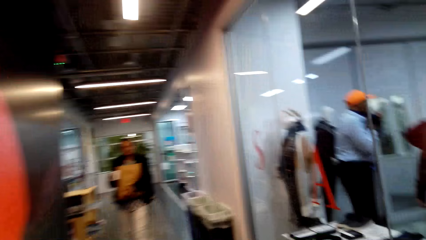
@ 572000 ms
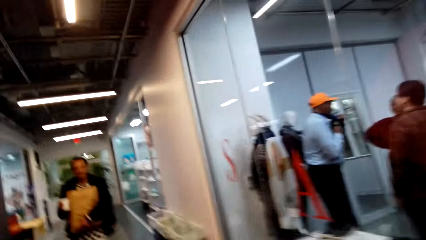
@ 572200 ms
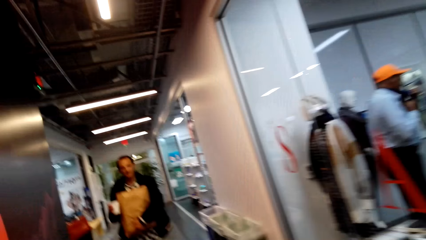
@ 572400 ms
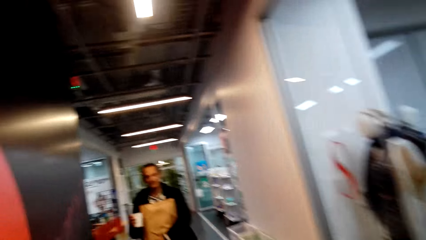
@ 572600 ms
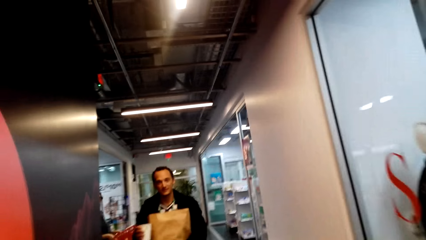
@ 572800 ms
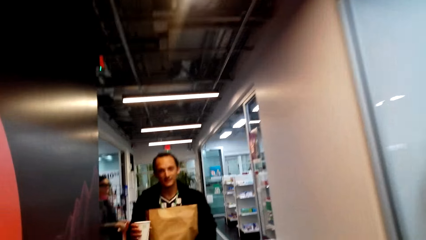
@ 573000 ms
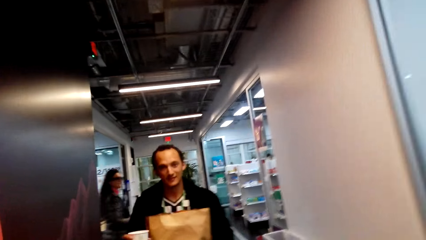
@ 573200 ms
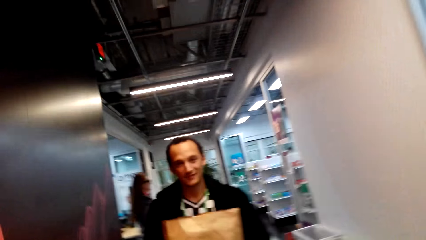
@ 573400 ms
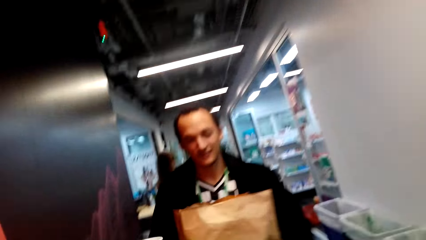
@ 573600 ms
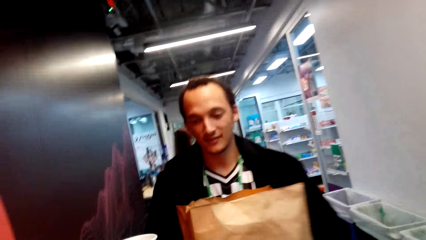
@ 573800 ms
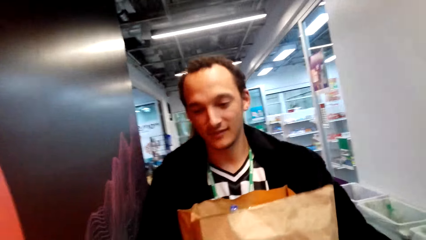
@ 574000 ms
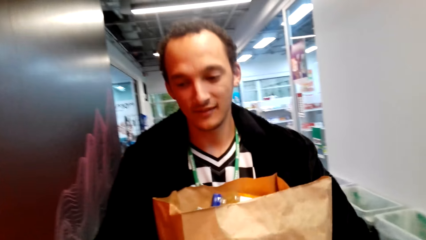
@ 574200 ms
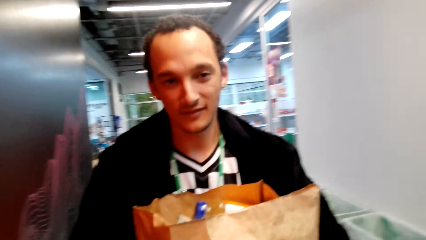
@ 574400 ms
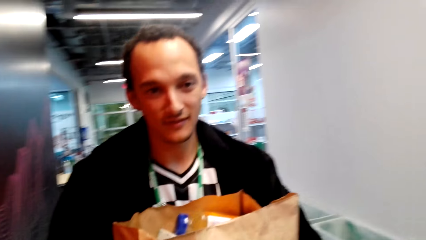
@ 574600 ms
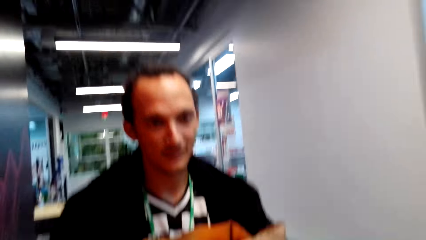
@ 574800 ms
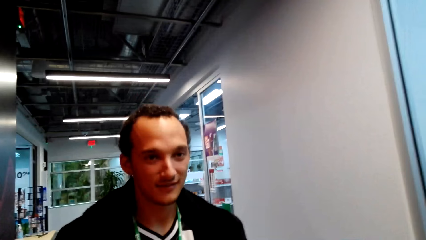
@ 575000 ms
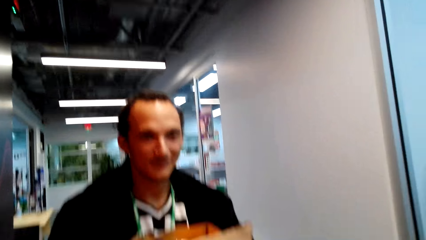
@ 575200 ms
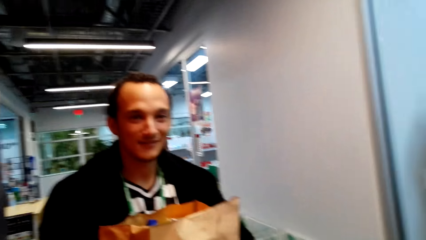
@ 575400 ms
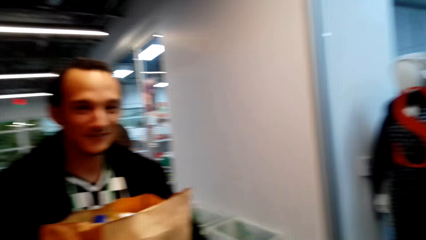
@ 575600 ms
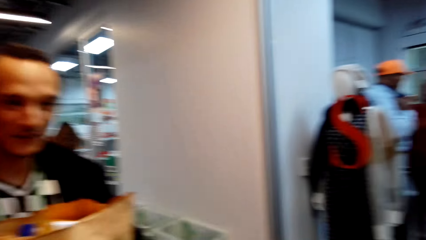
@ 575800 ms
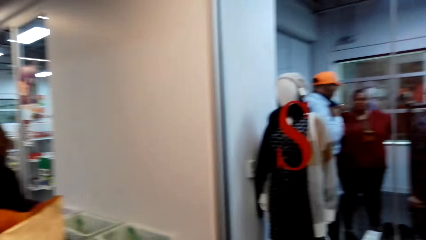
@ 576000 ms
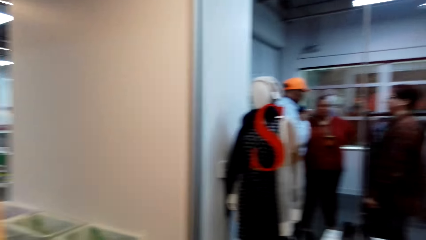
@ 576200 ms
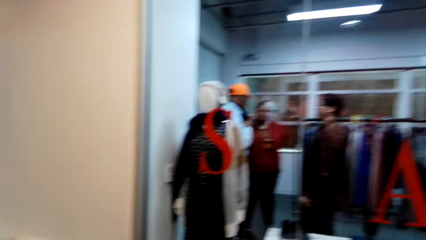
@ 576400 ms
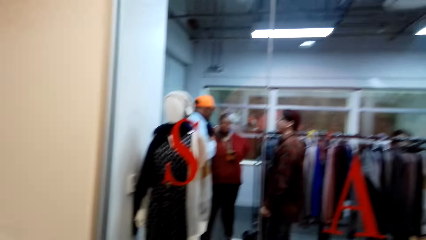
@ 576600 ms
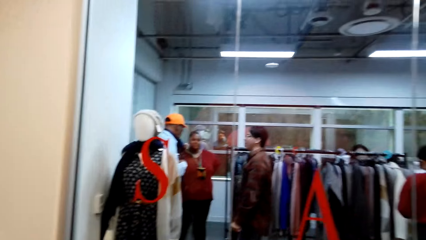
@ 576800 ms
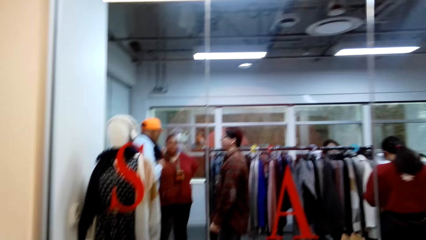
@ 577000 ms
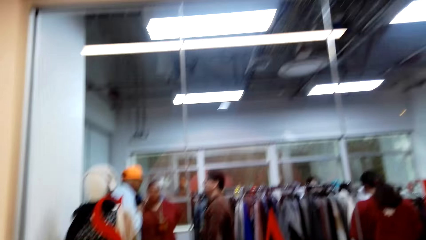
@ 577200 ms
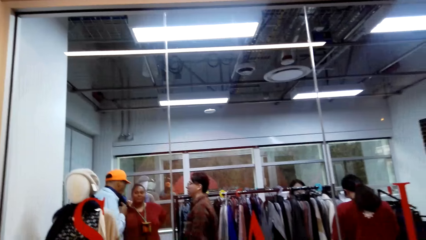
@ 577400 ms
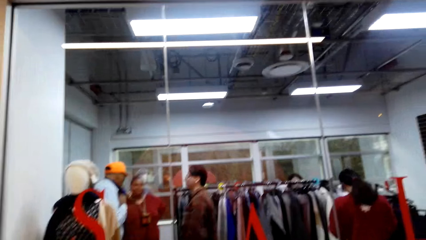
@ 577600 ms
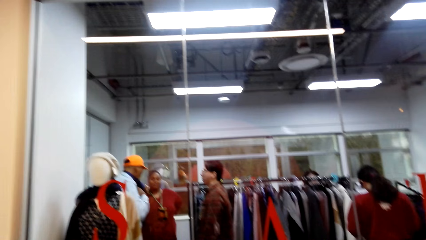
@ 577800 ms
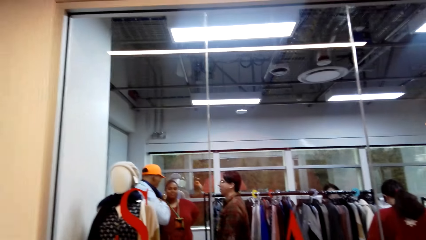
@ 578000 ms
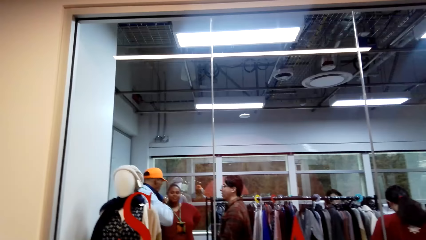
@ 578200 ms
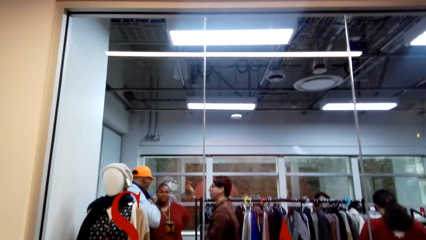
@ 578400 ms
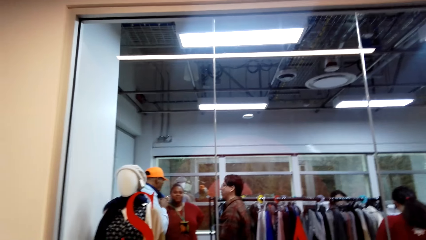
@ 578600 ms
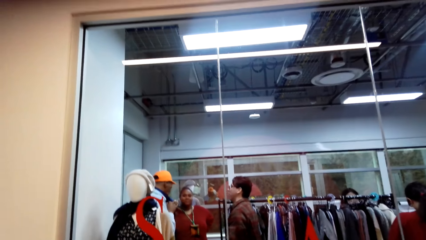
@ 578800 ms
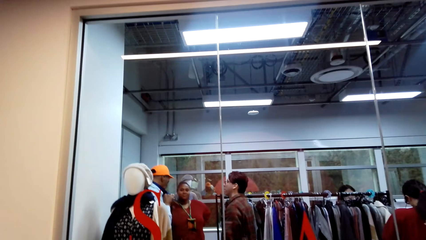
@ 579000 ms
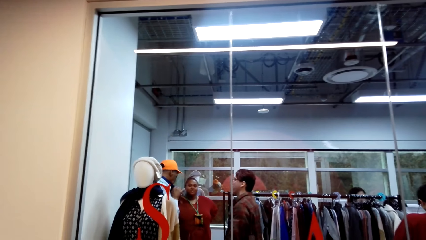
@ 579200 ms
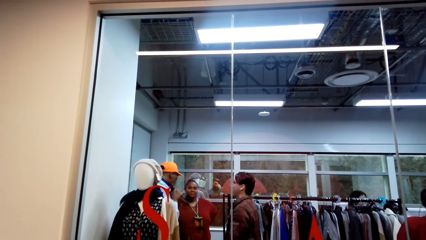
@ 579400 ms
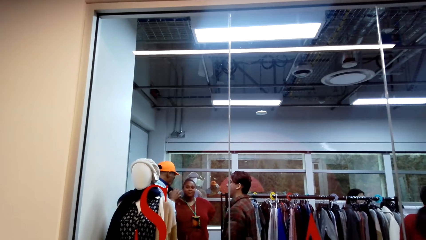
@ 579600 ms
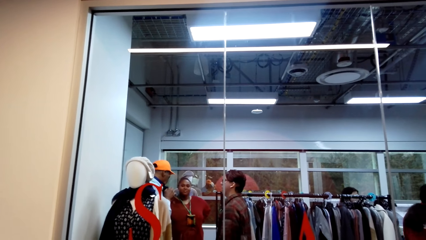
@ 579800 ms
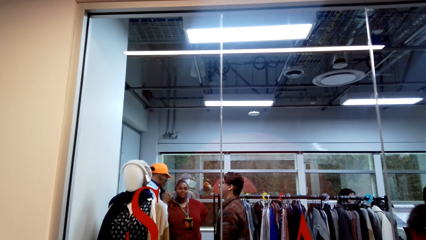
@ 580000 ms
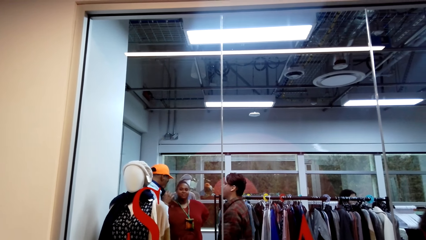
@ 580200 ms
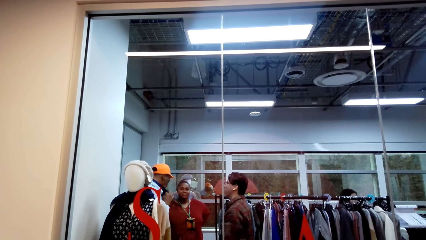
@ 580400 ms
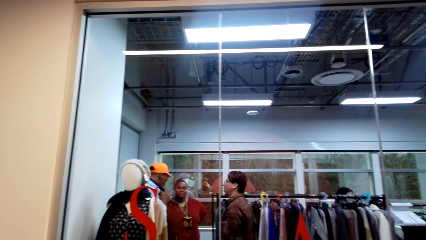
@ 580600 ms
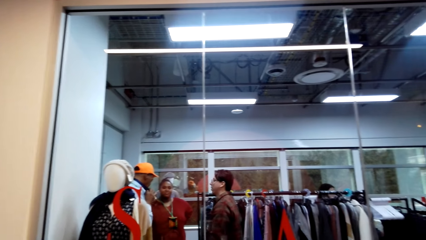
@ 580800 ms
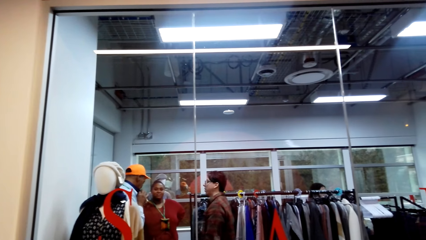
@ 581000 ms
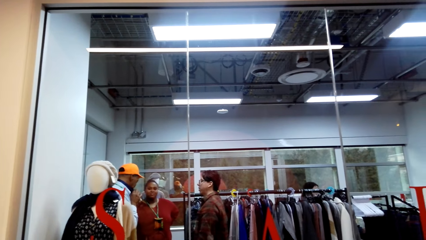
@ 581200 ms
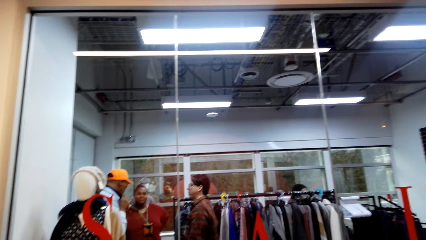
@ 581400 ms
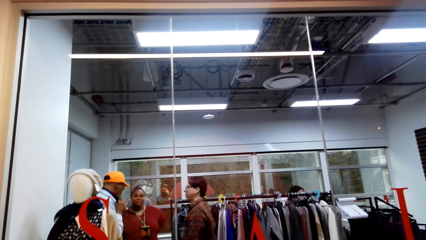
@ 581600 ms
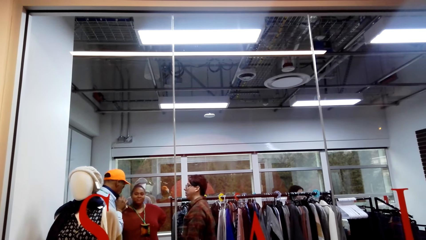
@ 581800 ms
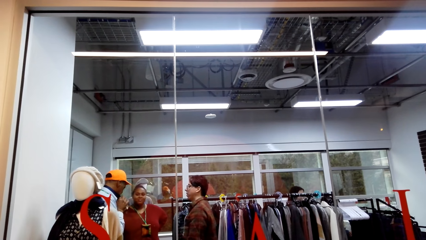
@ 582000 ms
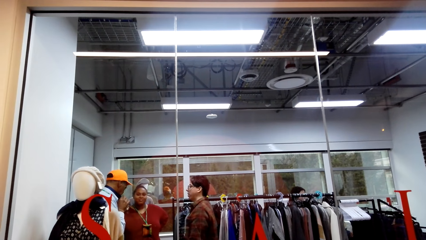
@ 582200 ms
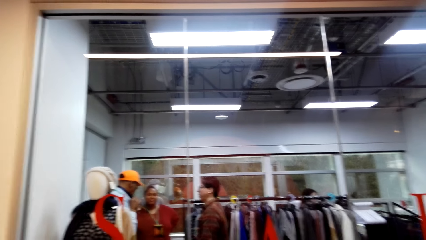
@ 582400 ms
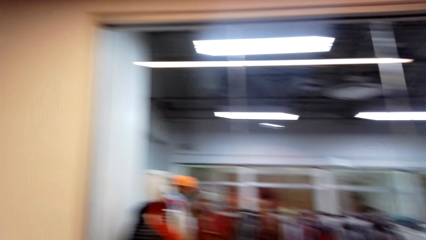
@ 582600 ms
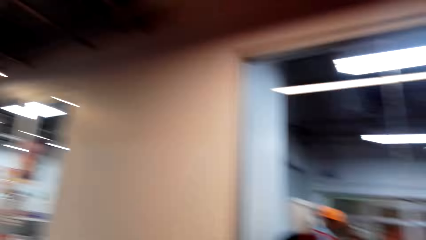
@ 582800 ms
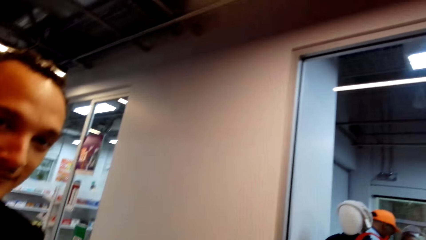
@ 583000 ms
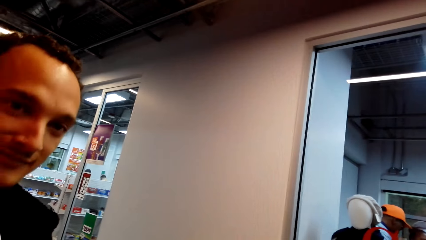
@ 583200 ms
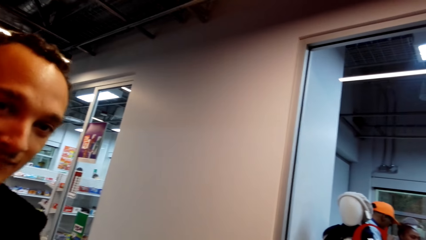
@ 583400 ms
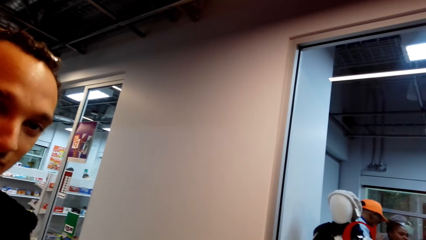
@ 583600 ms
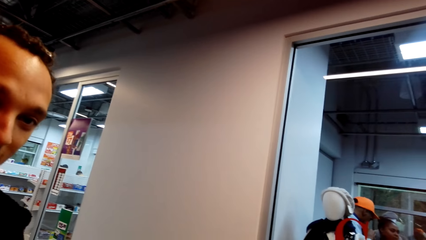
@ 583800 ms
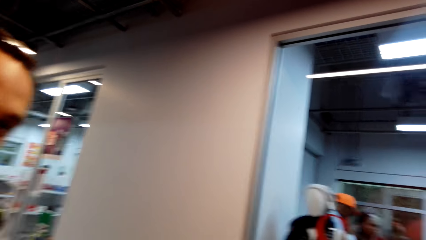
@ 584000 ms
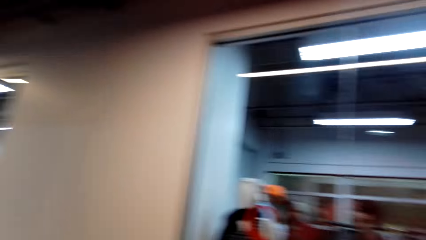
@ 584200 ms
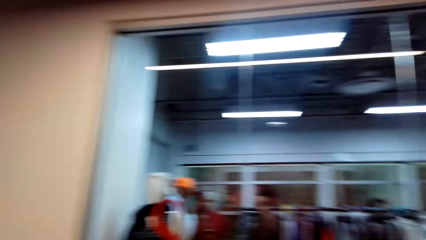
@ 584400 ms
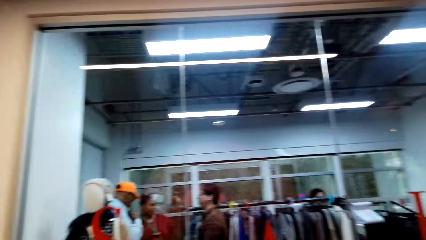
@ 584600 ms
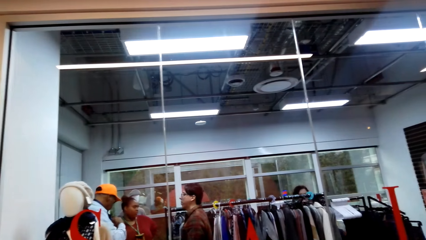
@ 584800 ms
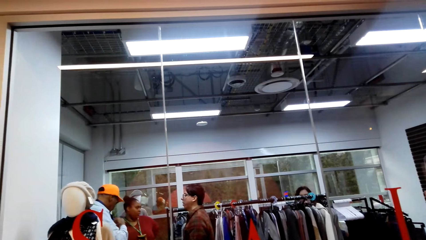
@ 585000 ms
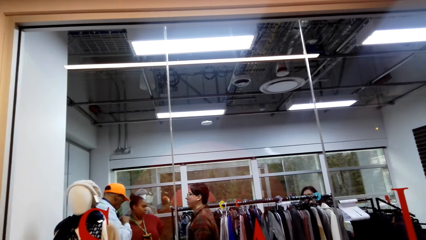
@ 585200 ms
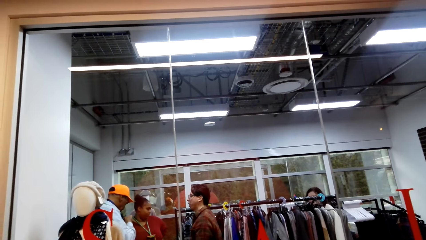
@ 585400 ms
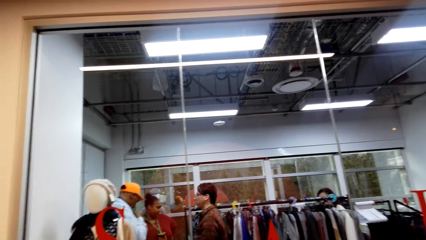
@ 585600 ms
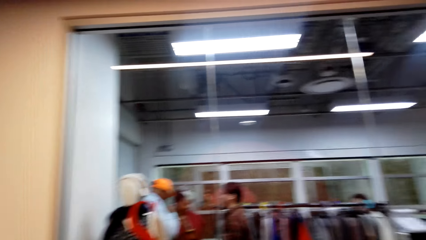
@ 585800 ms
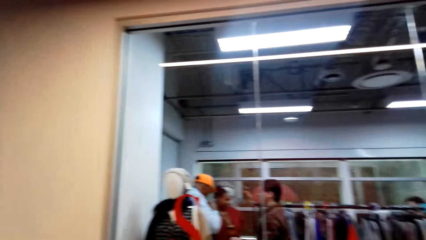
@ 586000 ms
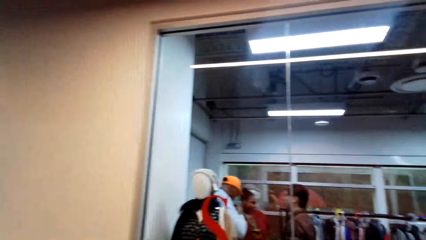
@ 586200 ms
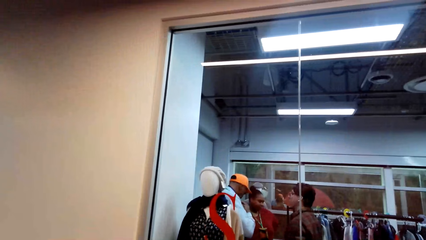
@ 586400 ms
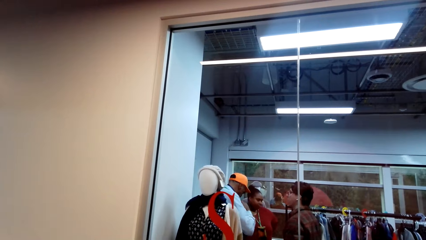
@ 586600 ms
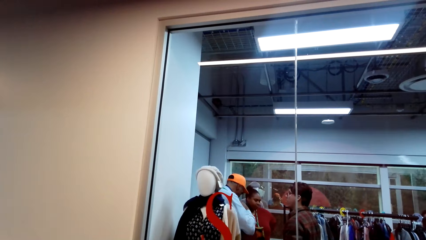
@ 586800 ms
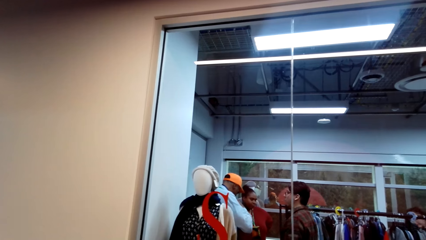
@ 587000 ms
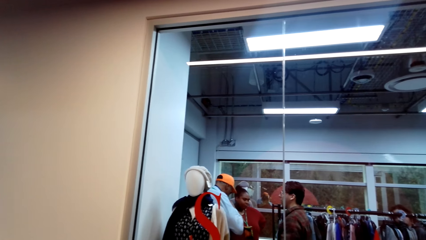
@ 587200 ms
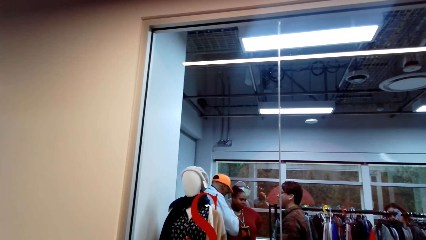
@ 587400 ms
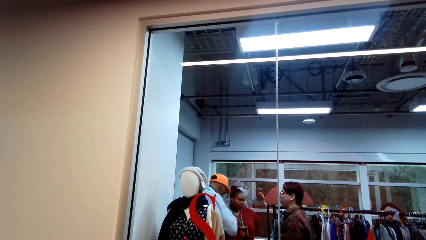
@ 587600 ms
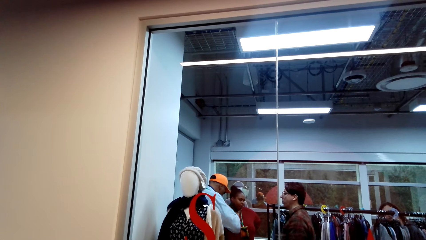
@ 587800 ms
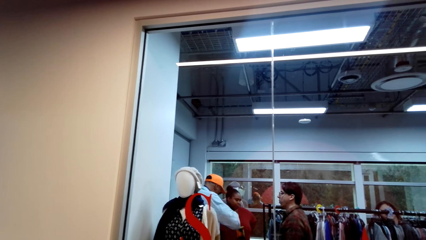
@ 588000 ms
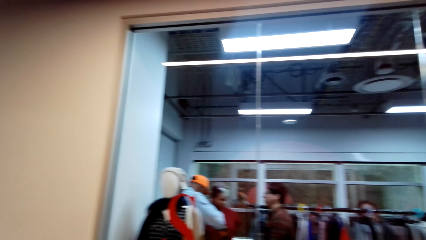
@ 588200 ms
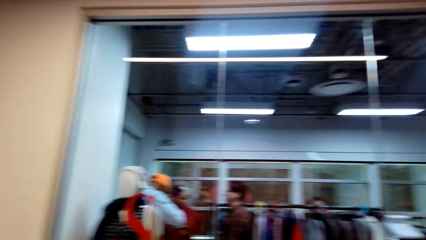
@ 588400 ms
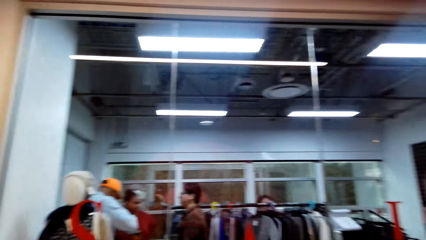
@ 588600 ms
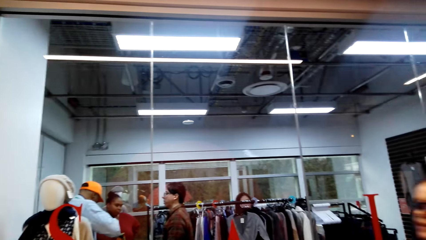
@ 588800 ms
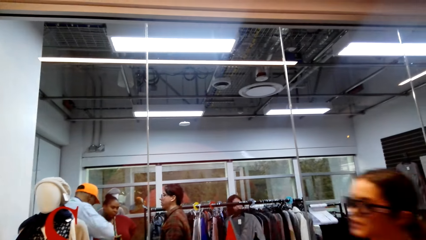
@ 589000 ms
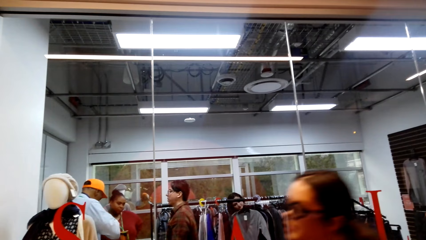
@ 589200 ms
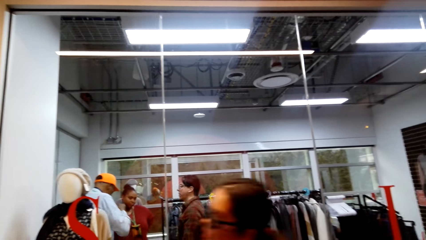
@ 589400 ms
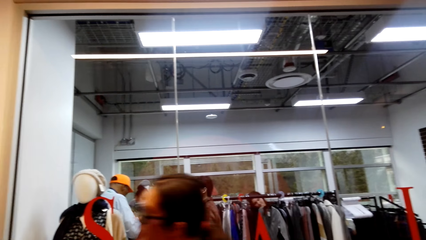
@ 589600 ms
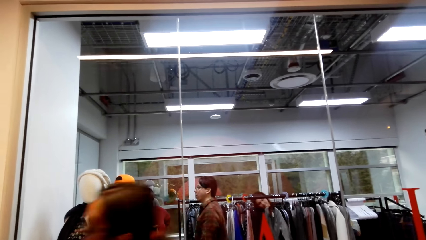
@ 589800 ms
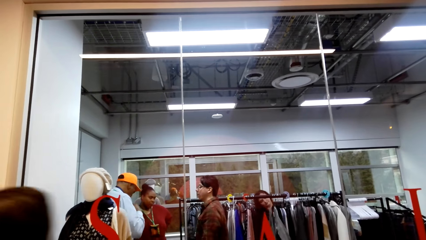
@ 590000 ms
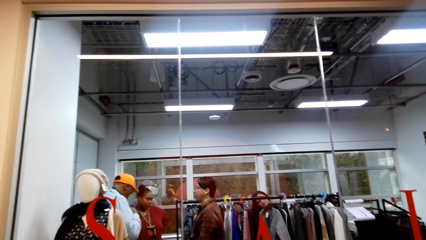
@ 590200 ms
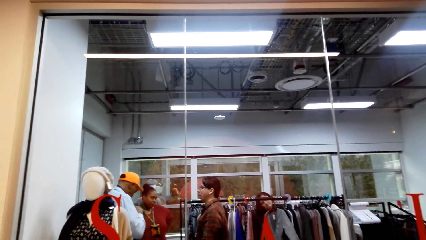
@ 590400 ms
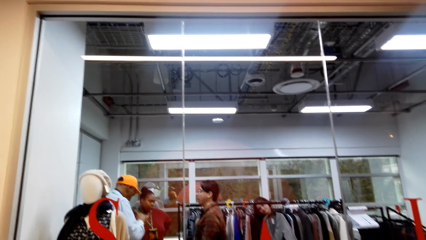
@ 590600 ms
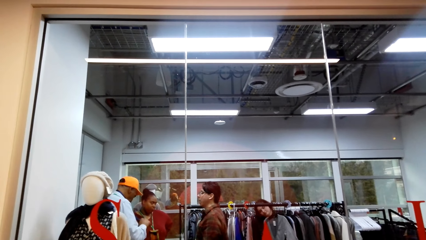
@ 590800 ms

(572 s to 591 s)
A person walks with the shopping bag. The person talks to the camera wearer. A man carries something. The camera wearer talks to the person. The person talks to the camera wearer. Two other men and a lady dialogue. The camera wearer talks to the person.
